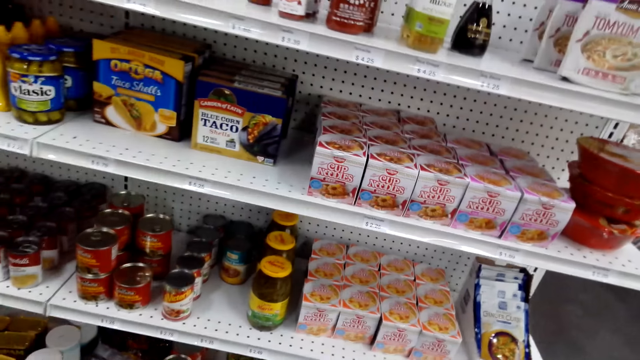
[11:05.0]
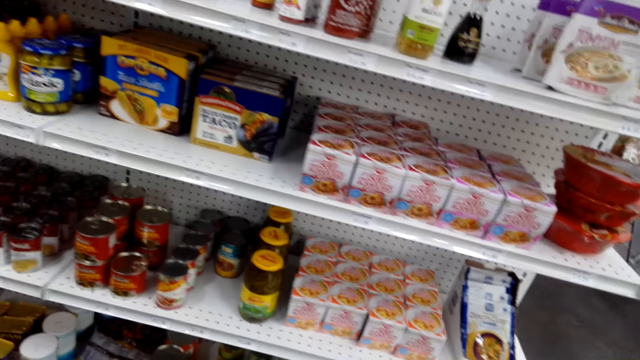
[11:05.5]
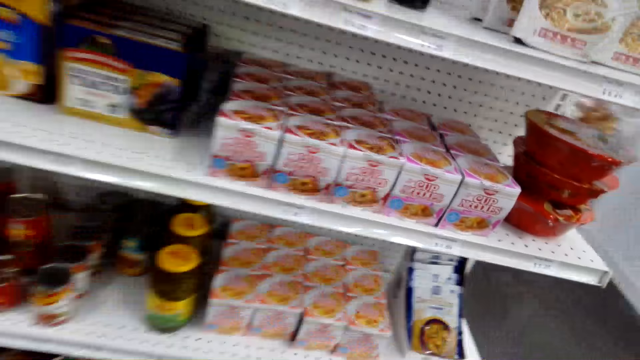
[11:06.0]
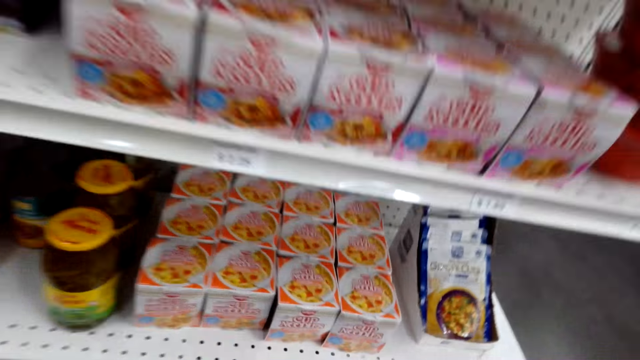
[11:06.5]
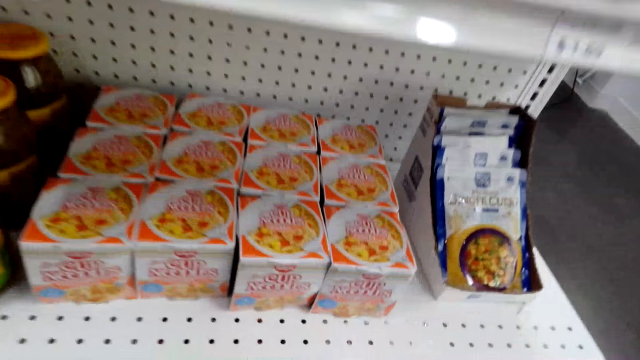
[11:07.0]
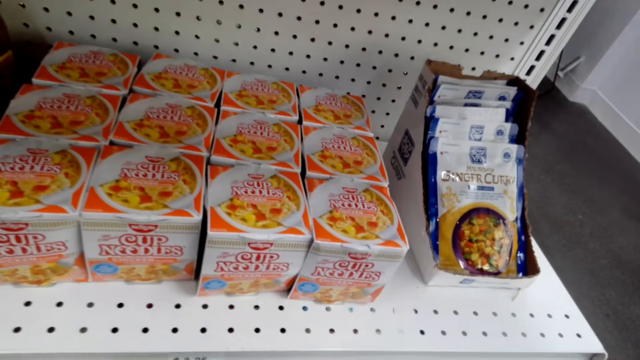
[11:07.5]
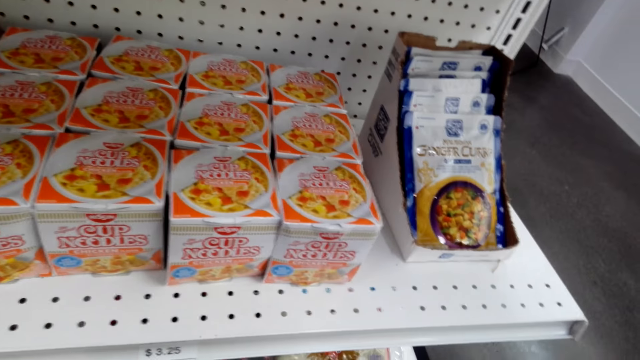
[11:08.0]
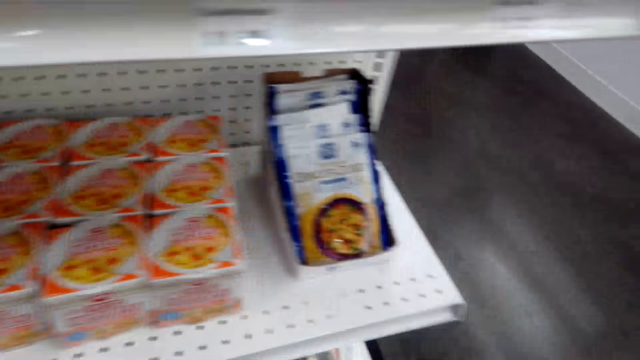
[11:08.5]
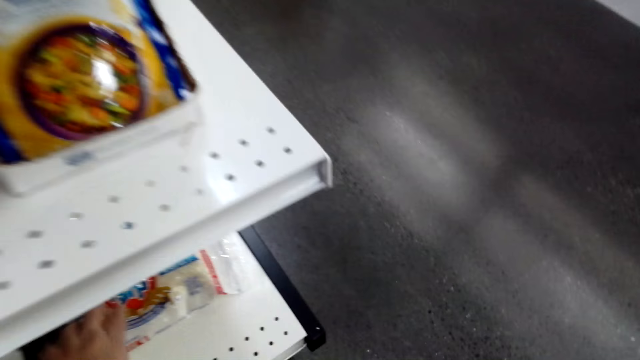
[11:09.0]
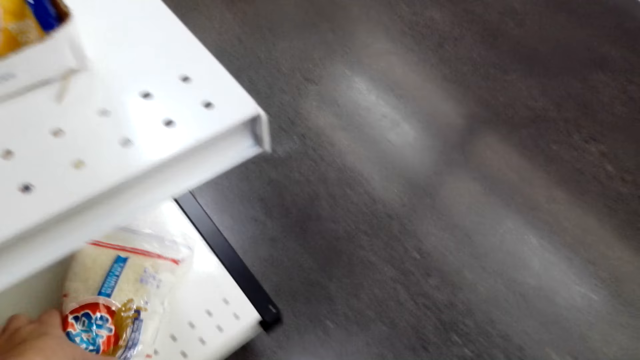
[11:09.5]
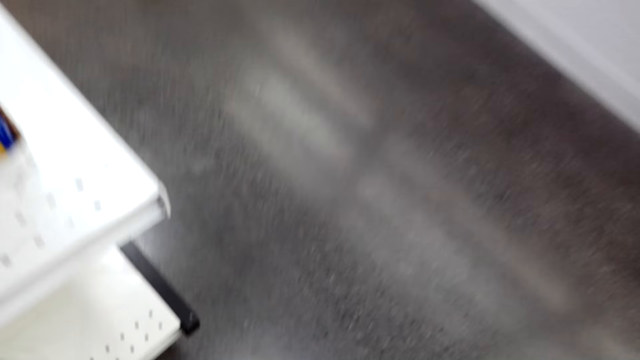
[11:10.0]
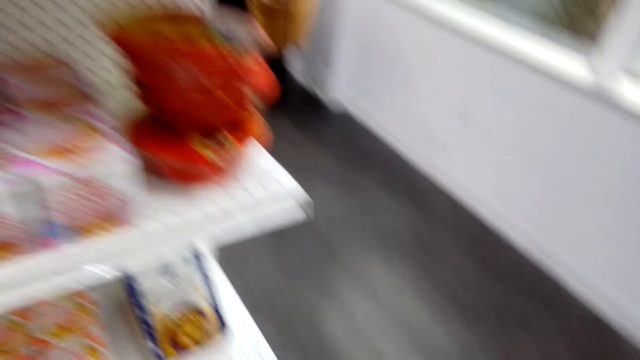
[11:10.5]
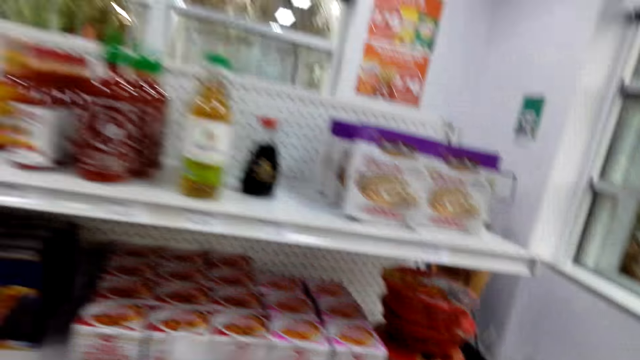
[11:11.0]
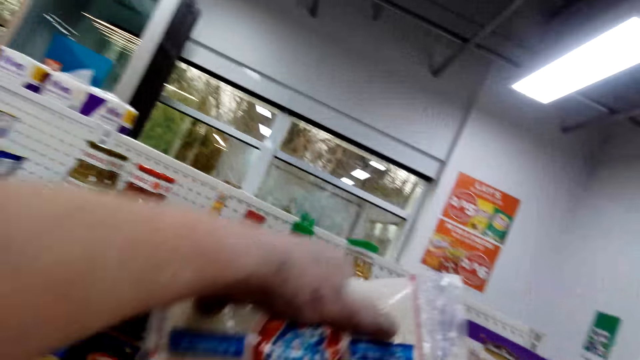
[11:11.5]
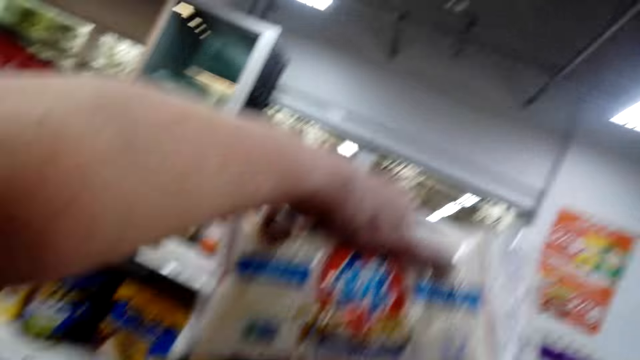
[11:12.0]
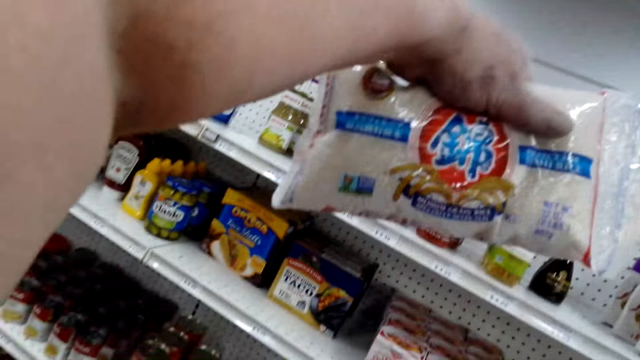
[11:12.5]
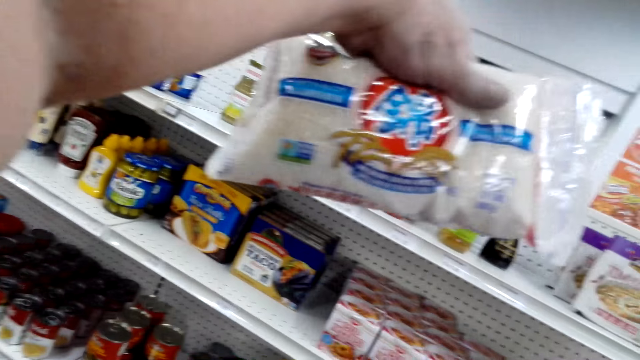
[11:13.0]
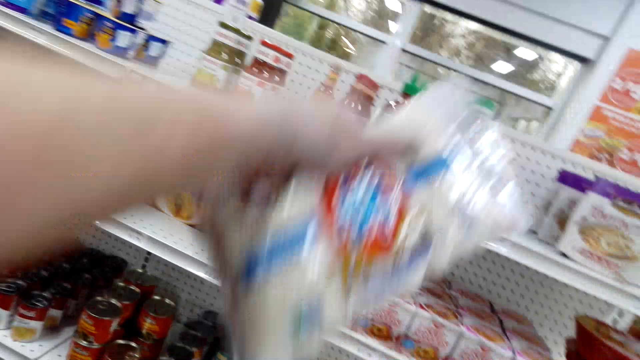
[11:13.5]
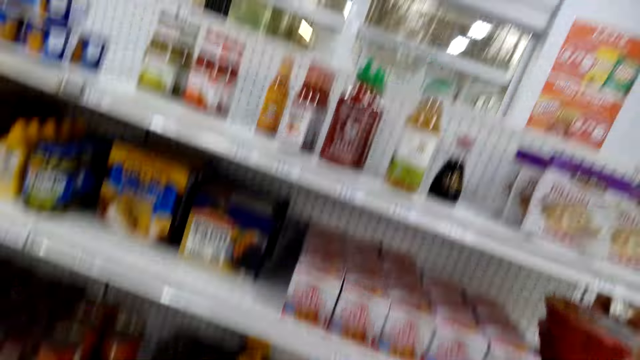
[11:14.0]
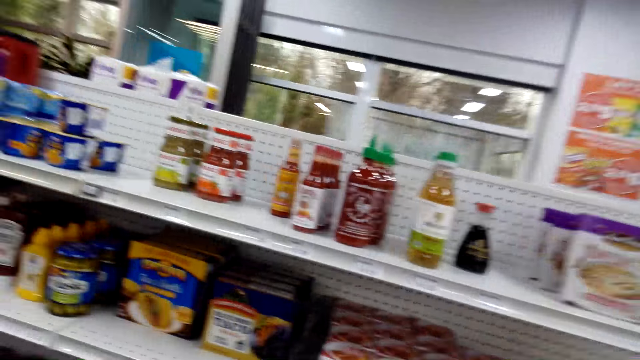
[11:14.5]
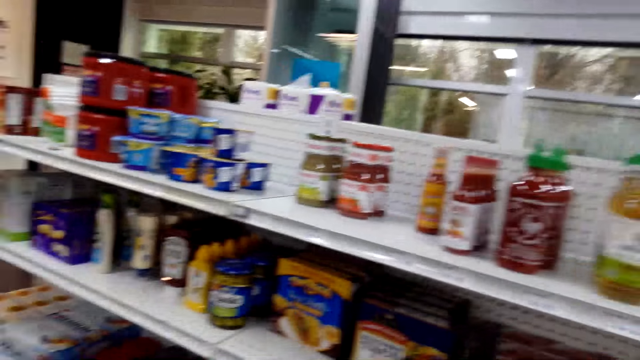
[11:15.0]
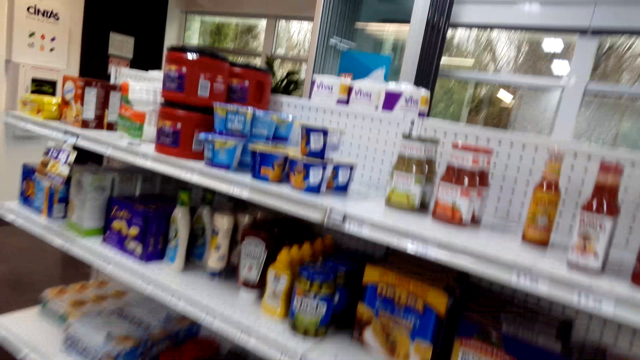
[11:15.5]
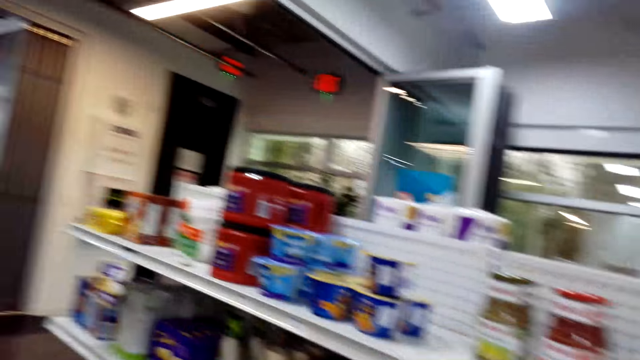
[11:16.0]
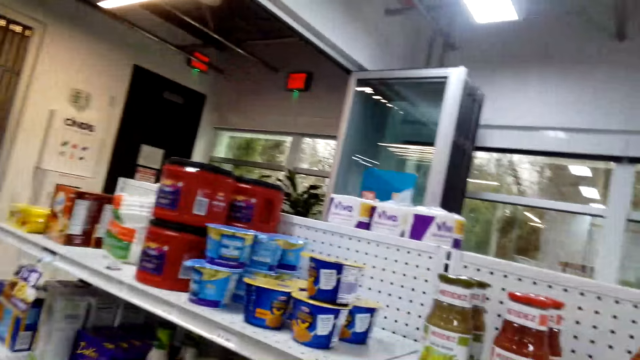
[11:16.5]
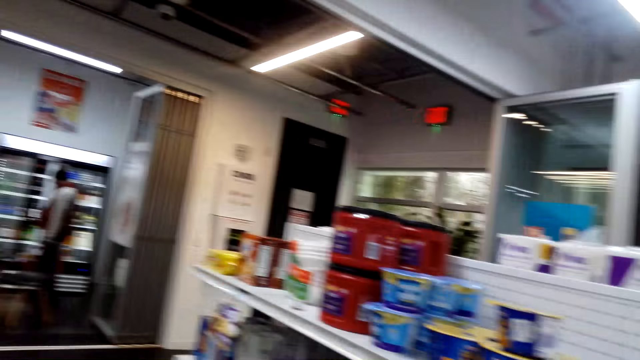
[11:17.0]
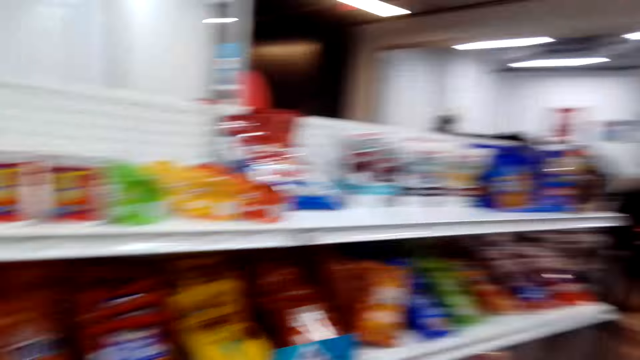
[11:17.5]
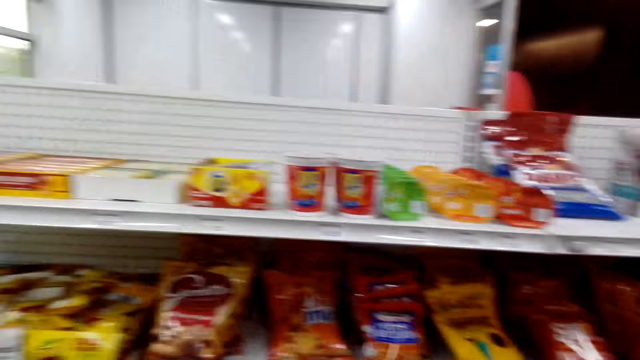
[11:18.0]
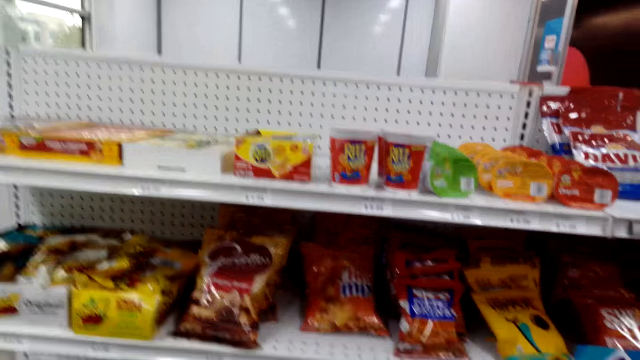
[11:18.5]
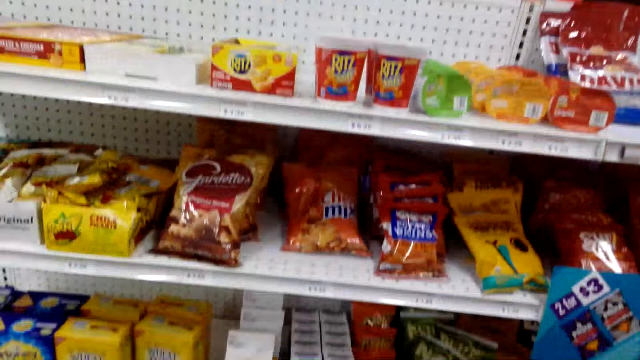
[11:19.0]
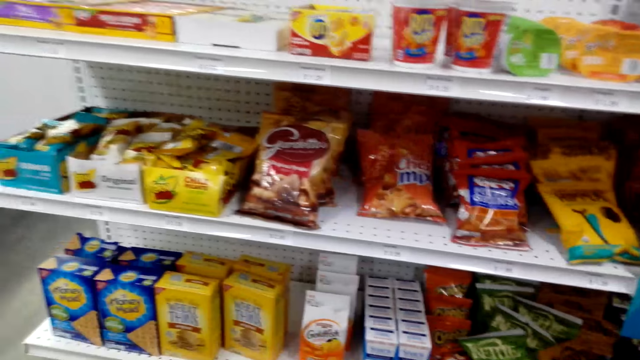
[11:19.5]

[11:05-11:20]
The camera wearer looks around. They walk around. They examine the wipes. They drop the wipes. They walk around.

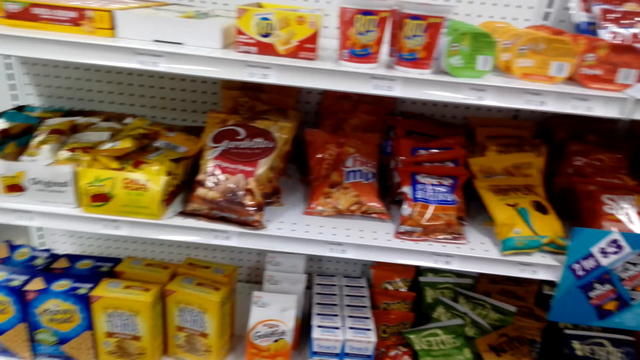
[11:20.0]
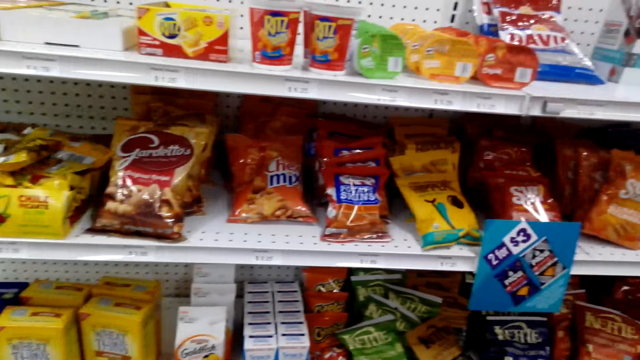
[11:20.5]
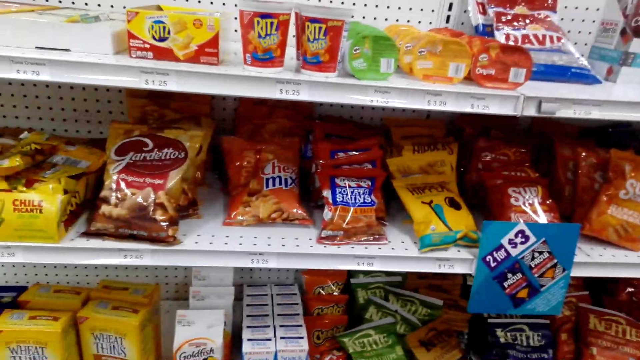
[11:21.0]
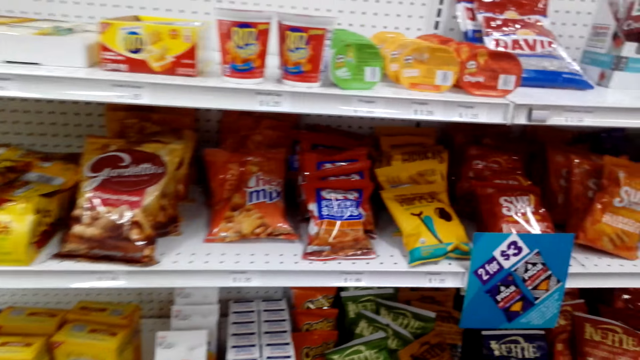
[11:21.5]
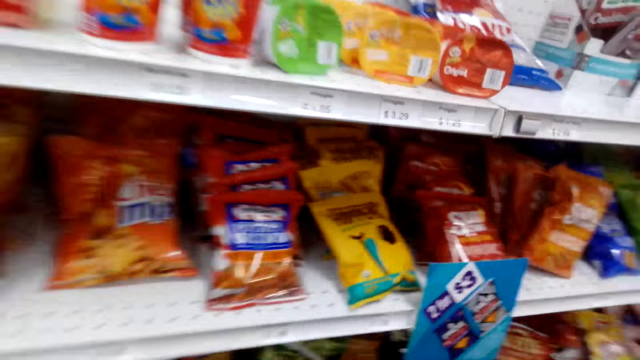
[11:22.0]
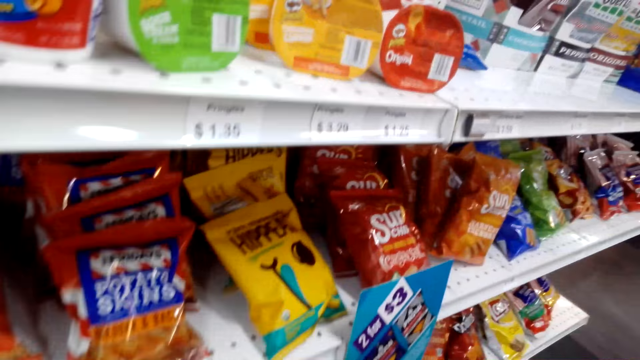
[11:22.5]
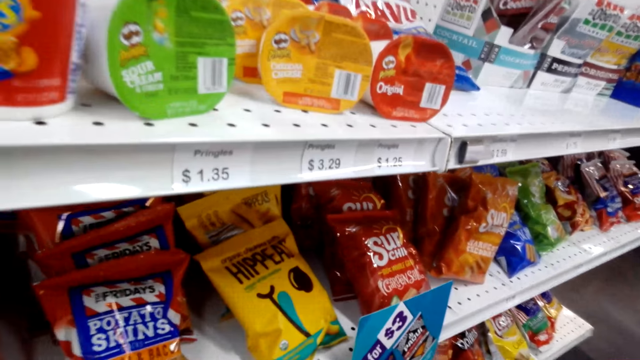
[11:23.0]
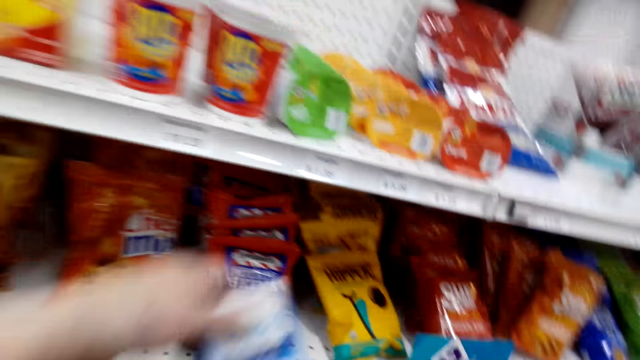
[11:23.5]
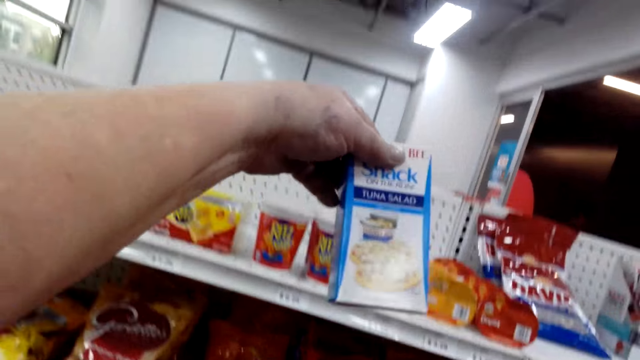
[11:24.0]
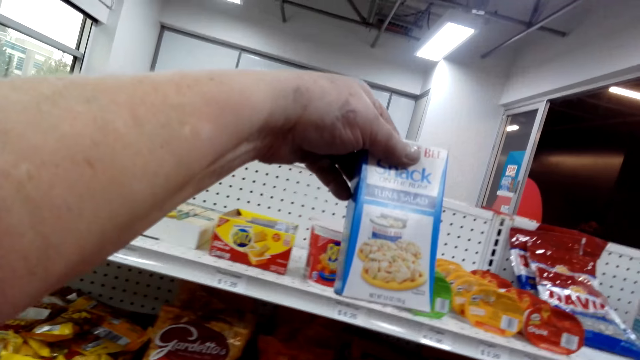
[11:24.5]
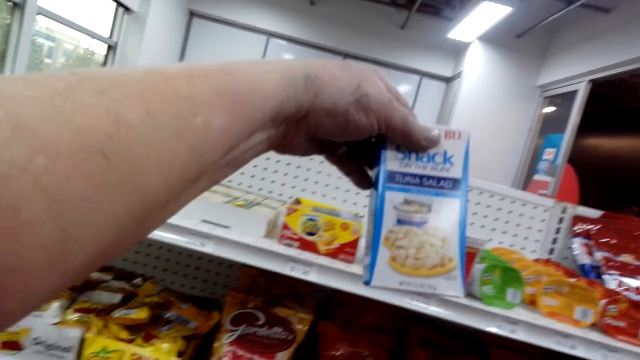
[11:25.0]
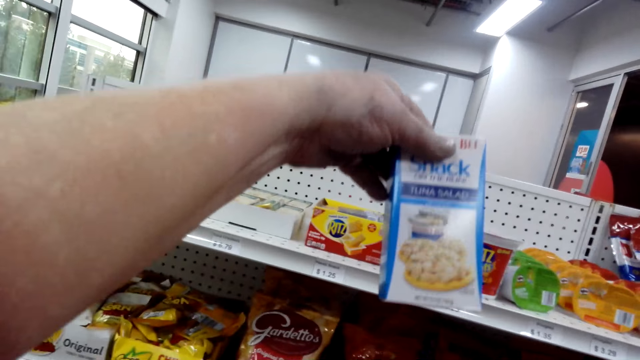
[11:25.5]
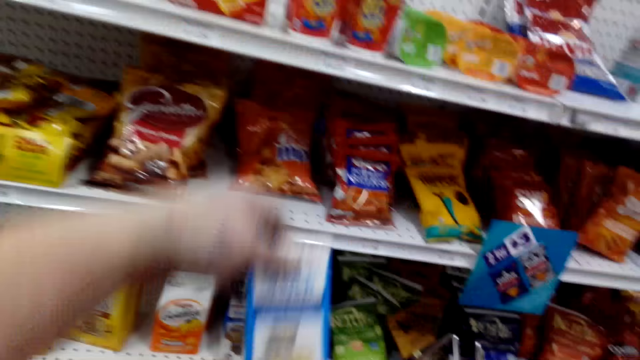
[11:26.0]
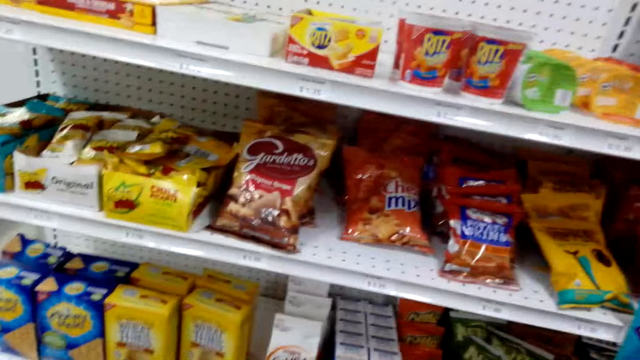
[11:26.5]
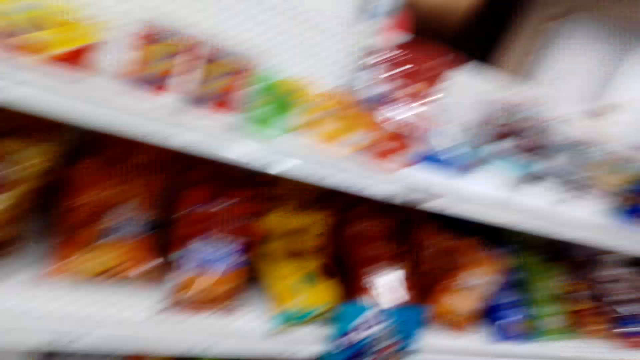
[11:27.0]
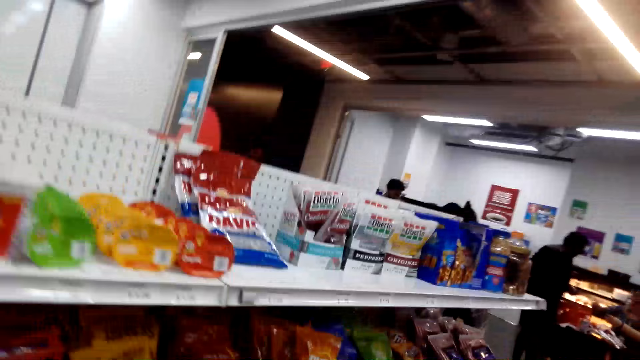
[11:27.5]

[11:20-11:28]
The camera wearer picks the tuna salad package. They drop the tuna salad.
